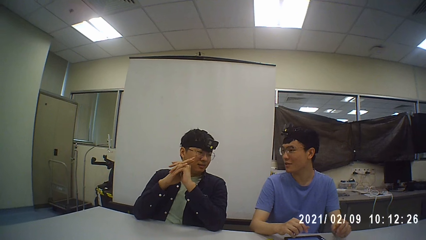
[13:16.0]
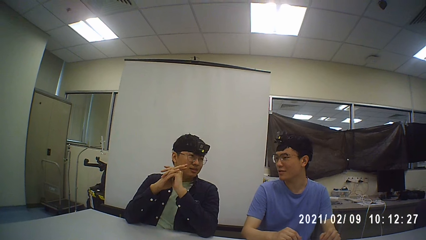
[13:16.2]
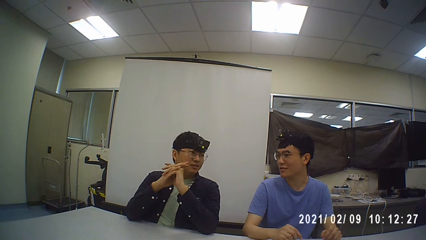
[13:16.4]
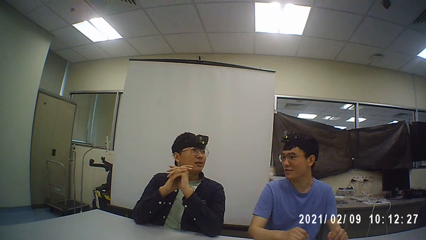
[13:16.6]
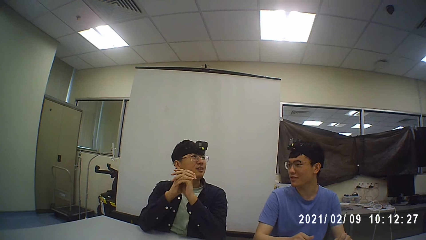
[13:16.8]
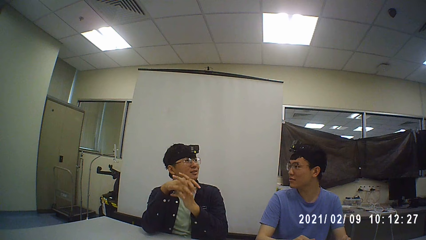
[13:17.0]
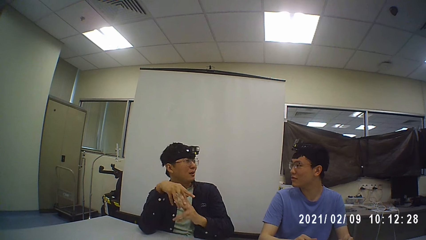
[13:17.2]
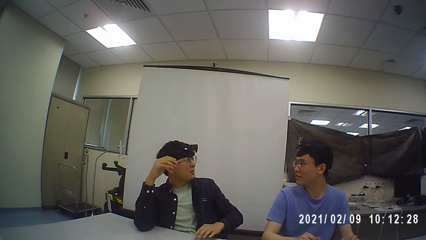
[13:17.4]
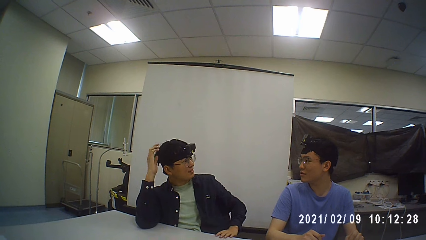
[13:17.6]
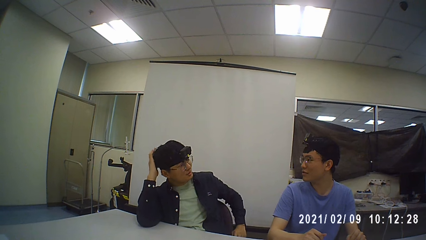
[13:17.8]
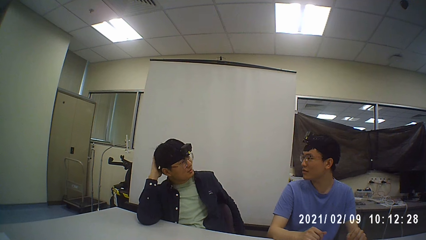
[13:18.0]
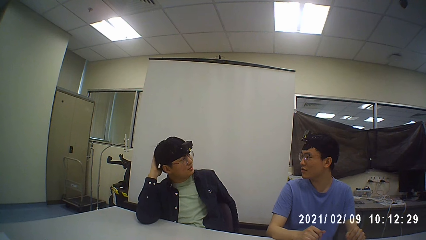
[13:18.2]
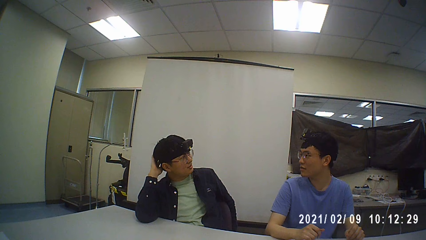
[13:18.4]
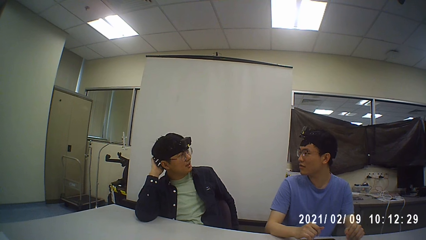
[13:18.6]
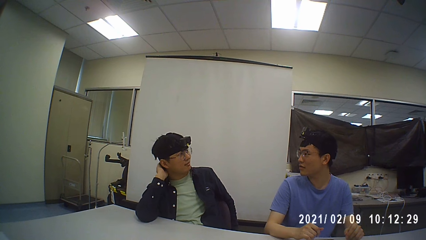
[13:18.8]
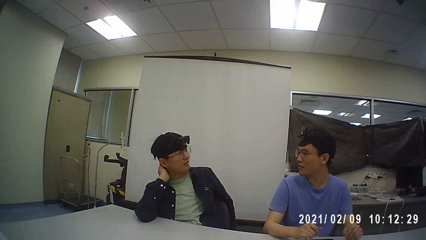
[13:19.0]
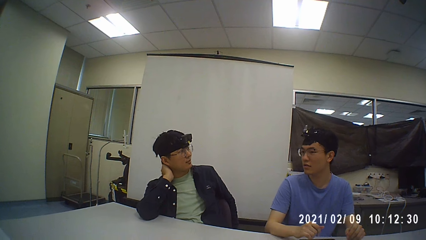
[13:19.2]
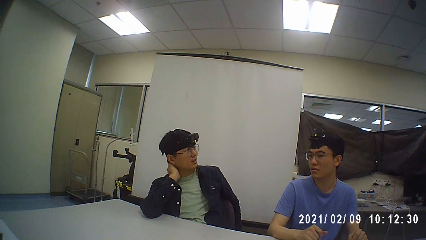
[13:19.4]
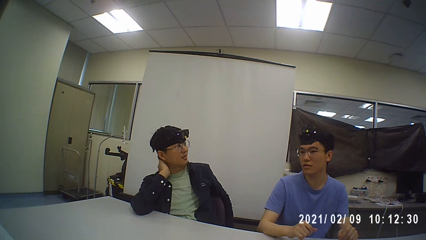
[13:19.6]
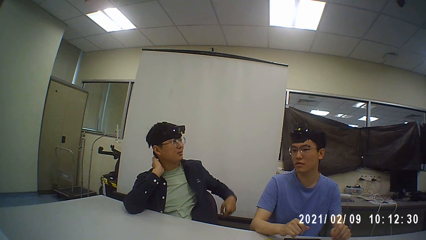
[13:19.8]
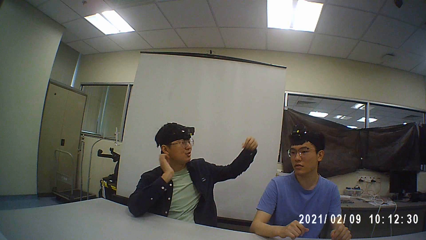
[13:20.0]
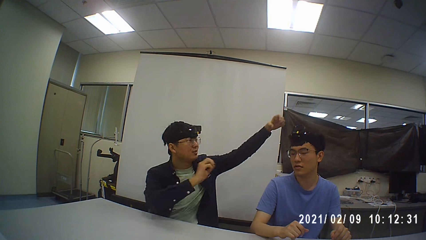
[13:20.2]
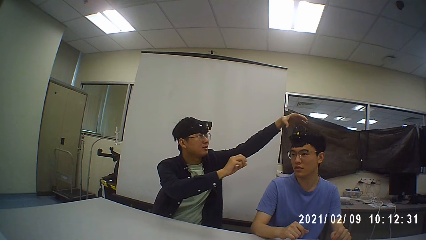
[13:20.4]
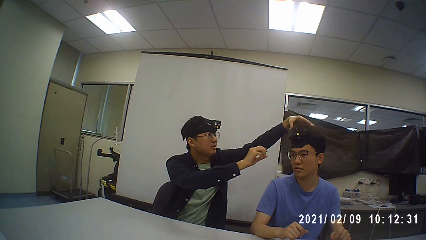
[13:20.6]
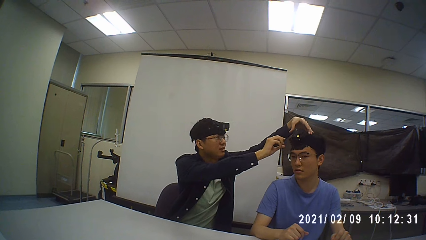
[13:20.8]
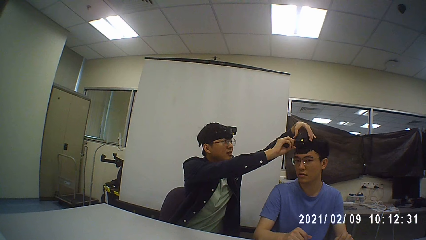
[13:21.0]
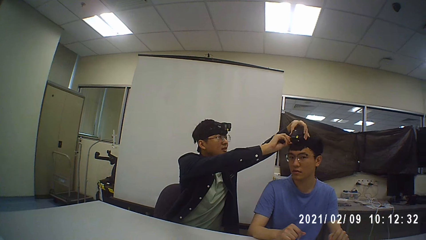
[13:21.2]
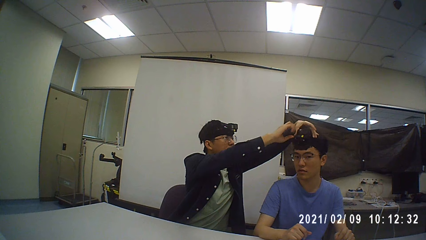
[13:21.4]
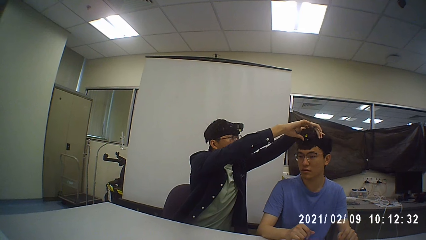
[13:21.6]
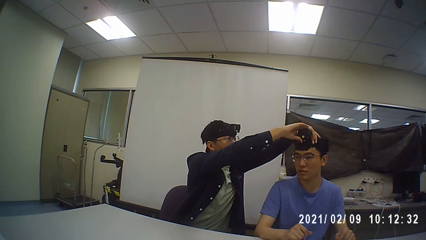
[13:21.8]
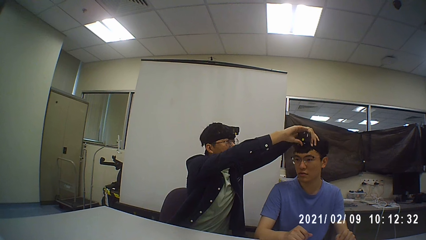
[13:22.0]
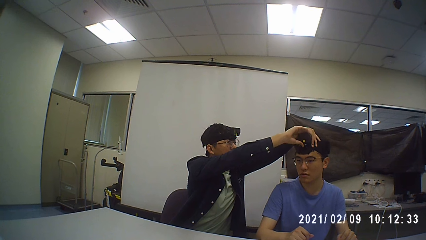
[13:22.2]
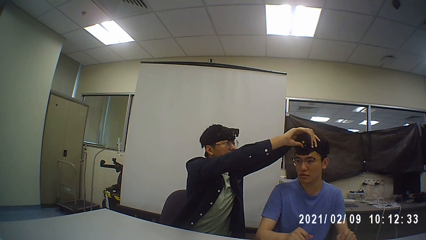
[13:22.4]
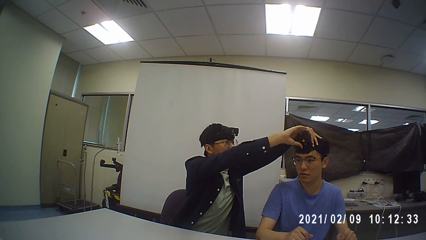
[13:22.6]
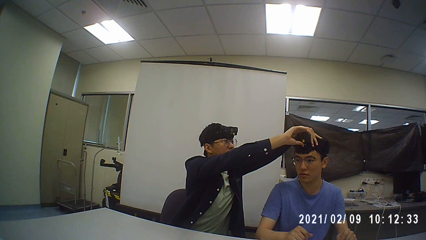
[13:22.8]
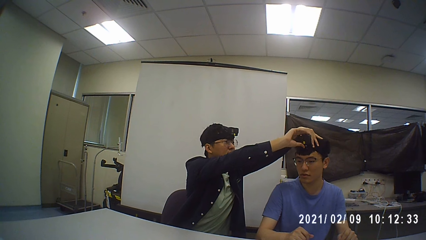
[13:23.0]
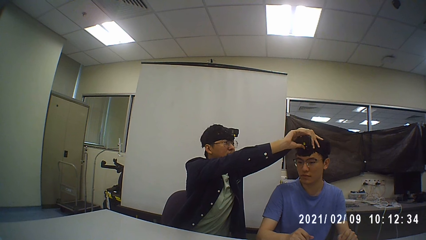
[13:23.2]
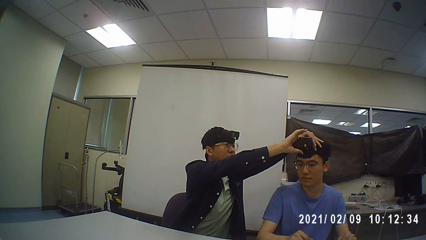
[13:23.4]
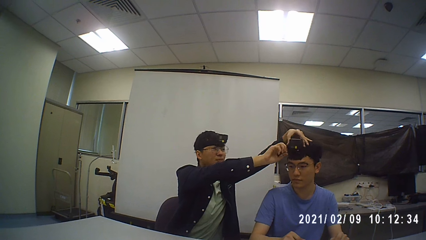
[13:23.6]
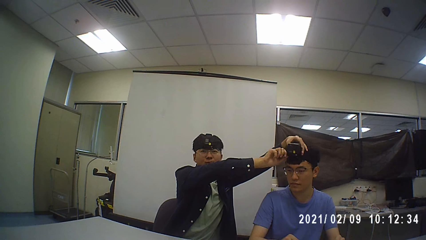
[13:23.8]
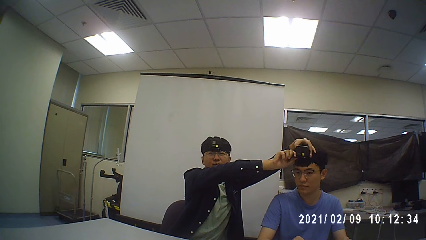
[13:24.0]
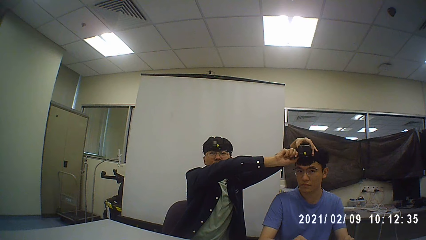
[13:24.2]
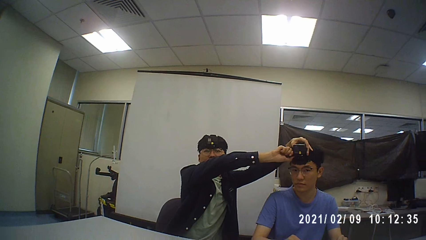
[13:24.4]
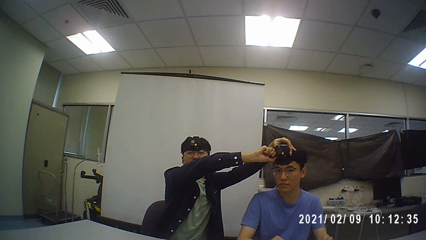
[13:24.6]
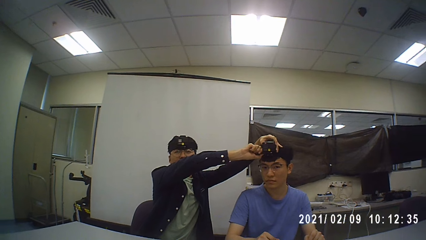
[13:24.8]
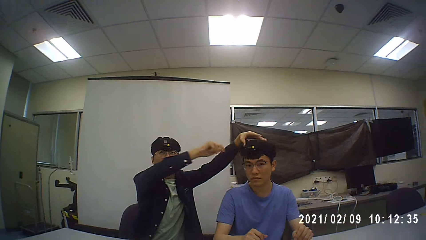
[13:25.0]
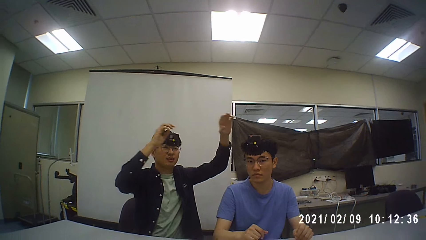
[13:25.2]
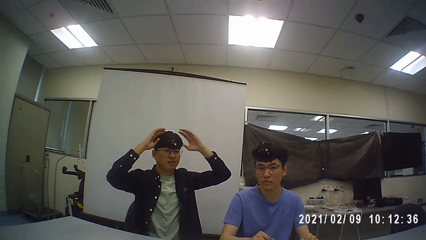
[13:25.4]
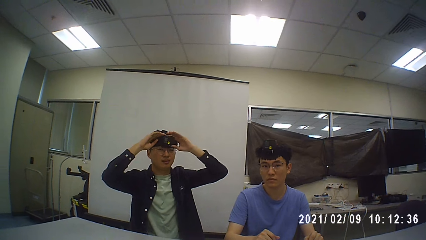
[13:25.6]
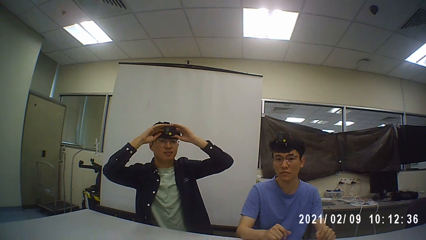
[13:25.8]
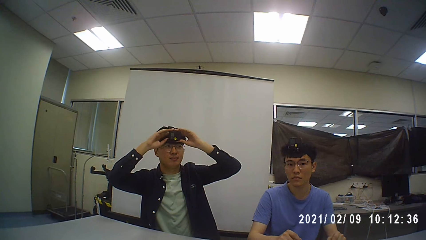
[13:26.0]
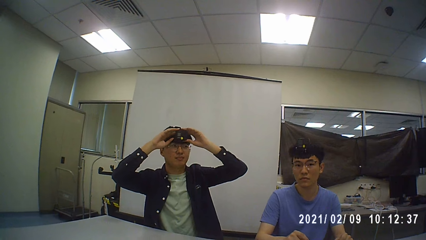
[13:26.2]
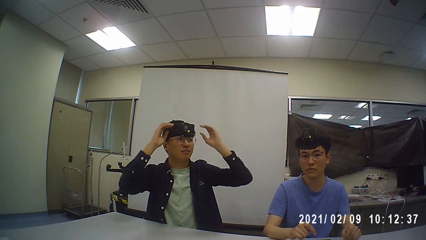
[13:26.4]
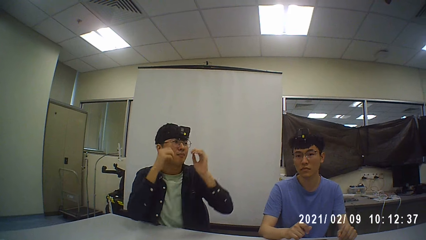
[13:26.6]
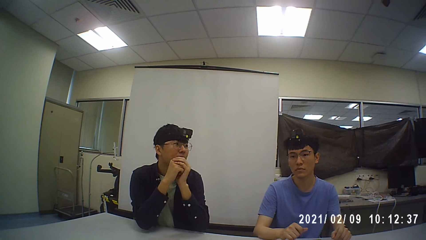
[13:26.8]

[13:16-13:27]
A man adjusts the camera of another man. The camera wearer talks with the other man.

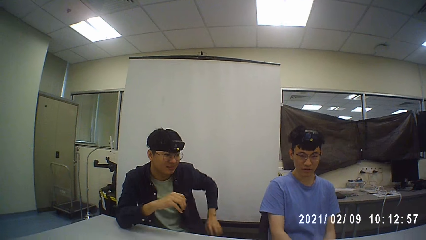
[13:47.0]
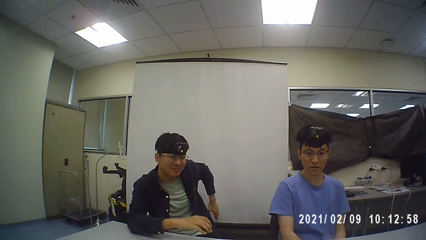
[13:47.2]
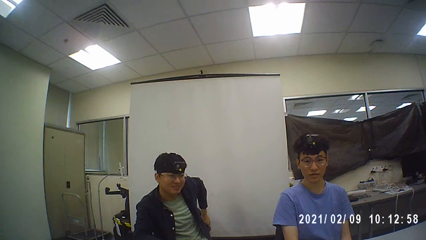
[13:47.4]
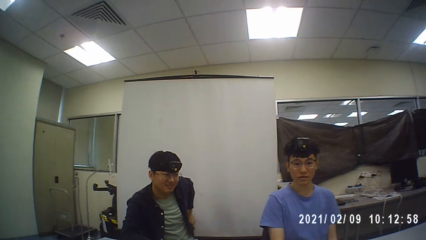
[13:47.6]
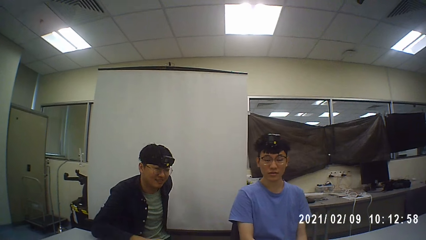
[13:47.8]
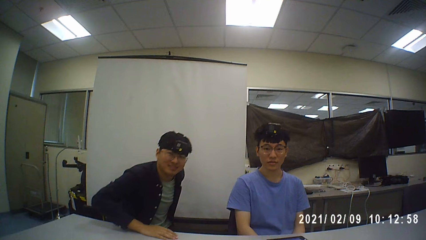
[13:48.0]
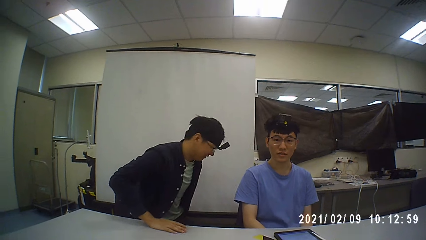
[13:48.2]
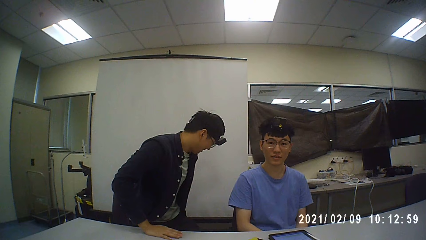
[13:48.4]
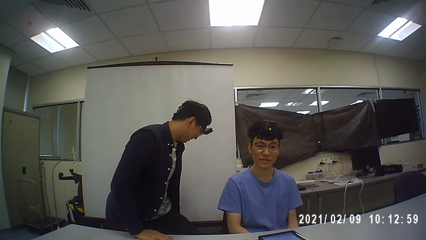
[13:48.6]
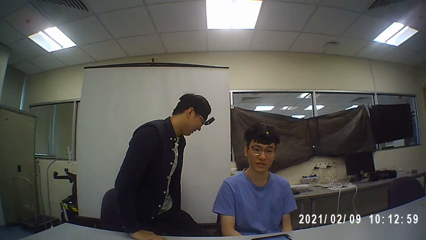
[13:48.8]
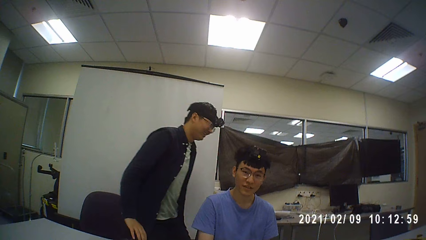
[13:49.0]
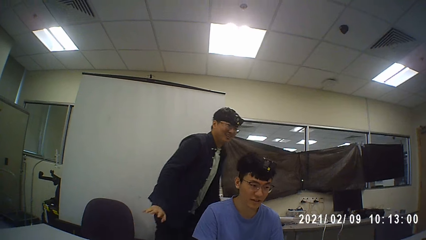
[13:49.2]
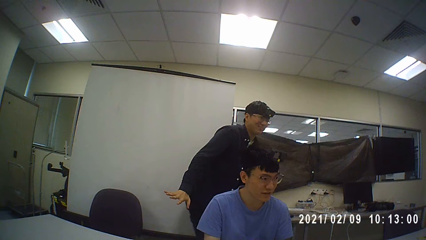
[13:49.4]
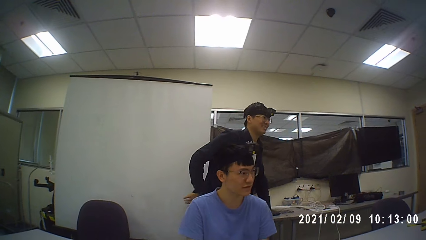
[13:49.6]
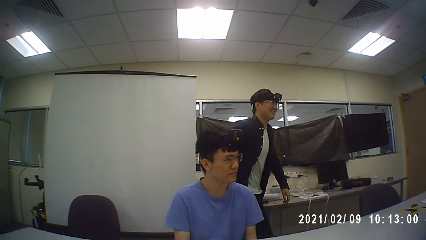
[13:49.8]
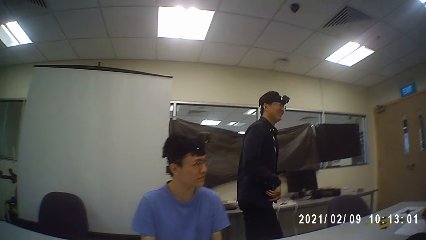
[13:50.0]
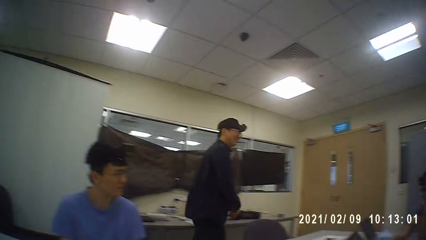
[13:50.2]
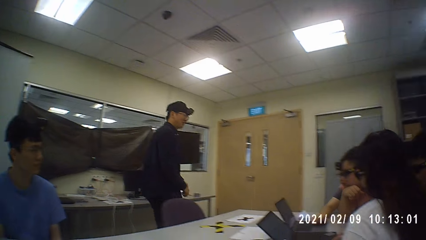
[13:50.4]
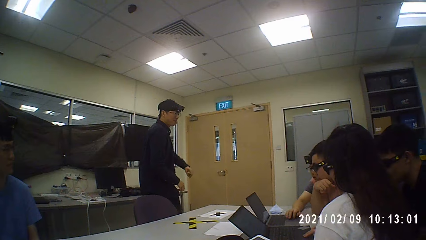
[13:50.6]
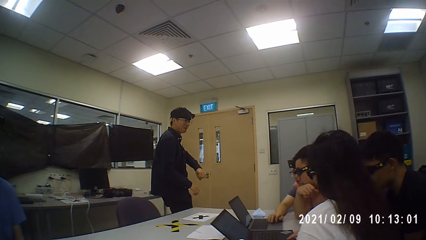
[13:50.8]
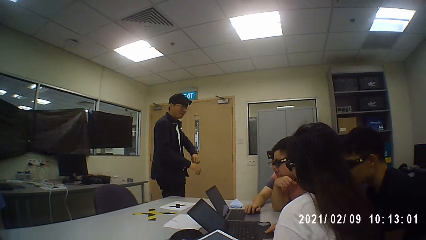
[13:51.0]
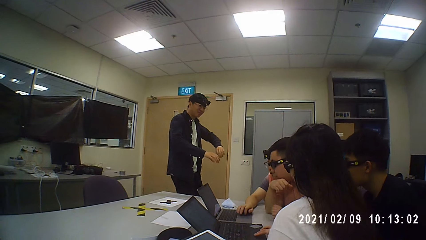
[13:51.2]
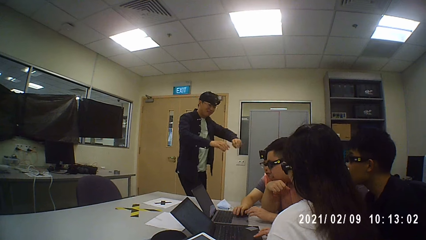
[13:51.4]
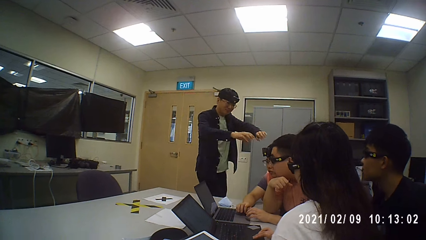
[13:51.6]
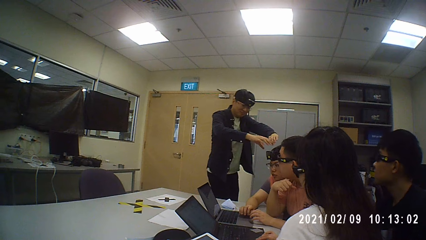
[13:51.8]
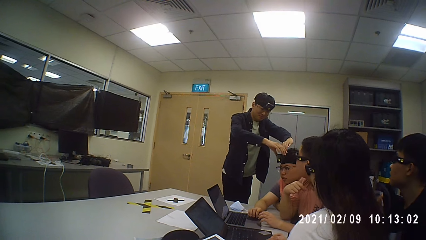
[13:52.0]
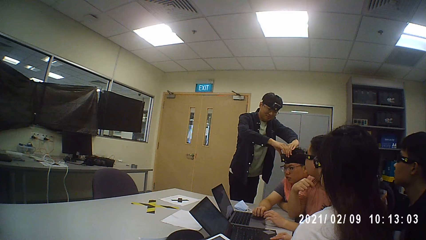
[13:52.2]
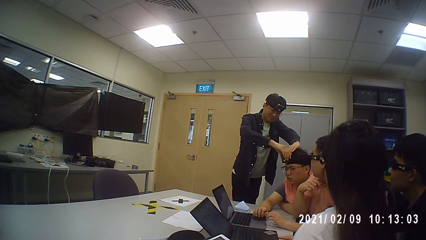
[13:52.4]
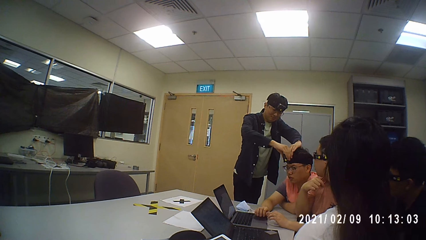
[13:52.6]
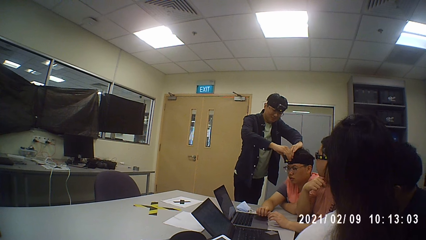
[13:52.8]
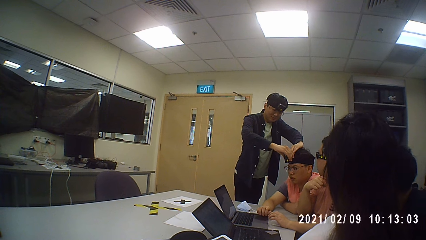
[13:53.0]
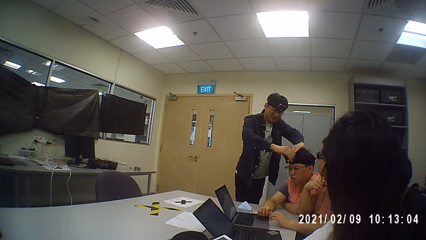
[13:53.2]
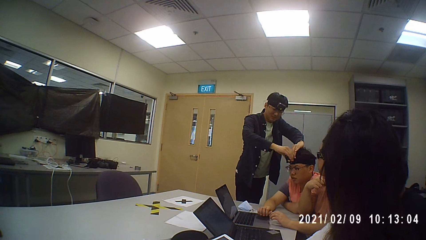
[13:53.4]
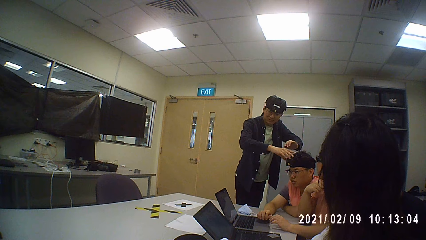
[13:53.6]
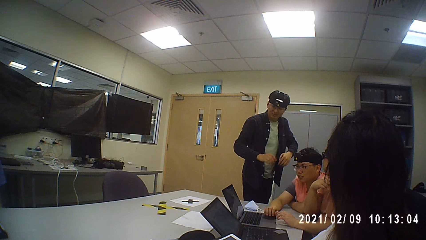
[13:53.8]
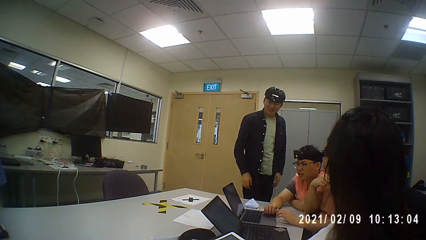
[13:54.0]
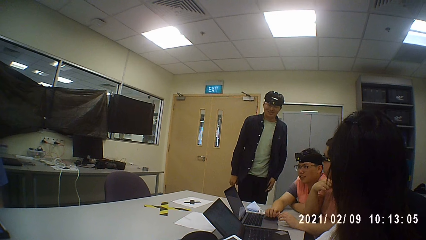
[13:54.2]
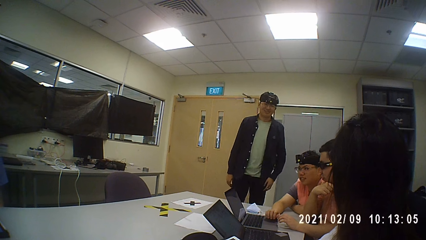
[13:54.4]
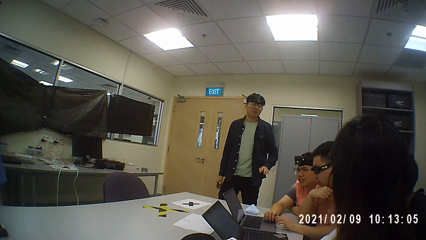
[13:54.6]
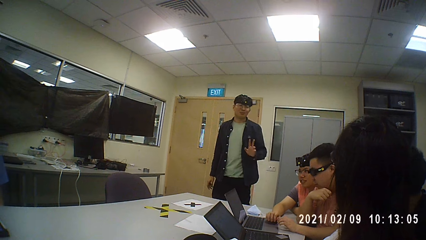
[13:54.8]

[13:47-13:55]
A man walks in the room. The camera wearer makes a camera for a person. The man adjusts the camera of another man.
